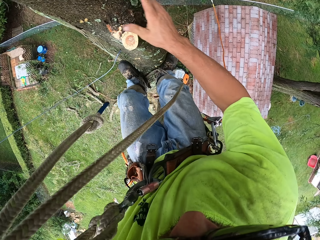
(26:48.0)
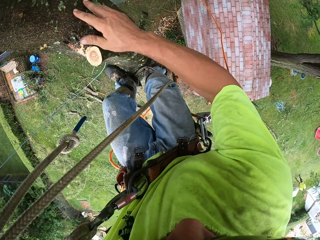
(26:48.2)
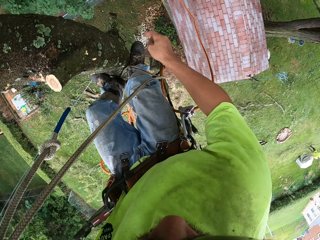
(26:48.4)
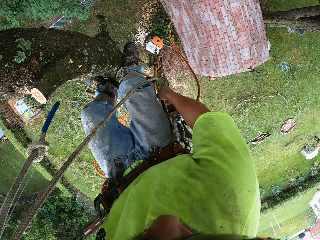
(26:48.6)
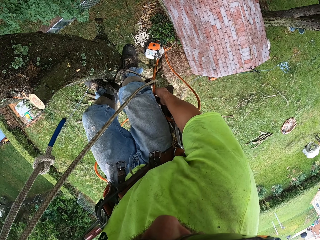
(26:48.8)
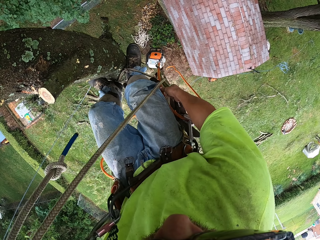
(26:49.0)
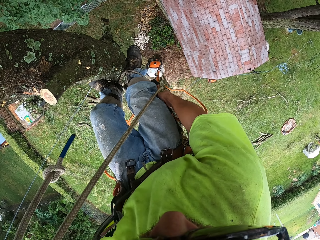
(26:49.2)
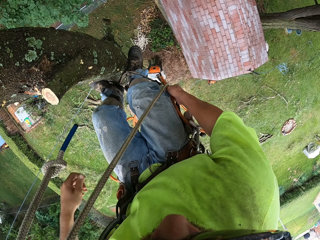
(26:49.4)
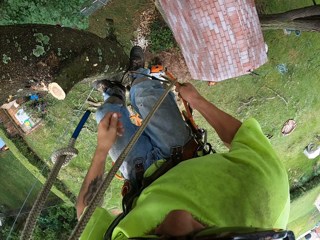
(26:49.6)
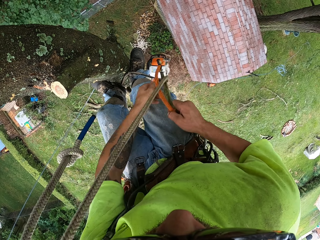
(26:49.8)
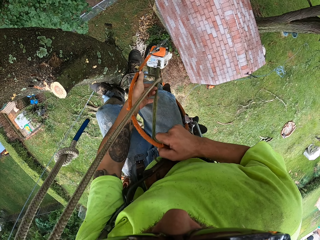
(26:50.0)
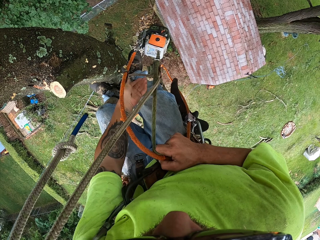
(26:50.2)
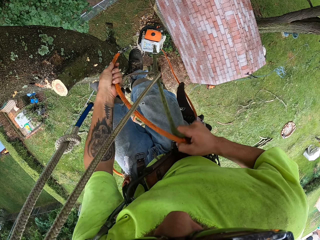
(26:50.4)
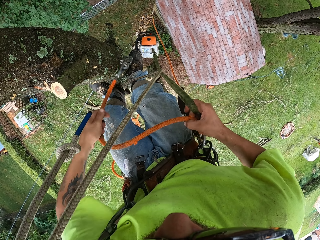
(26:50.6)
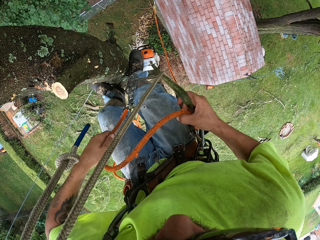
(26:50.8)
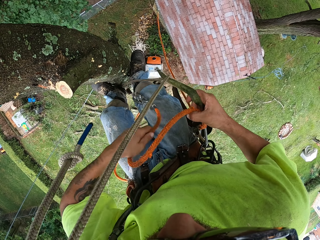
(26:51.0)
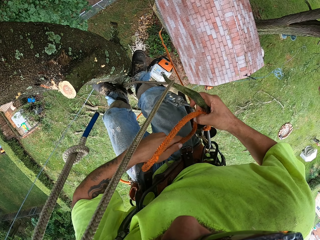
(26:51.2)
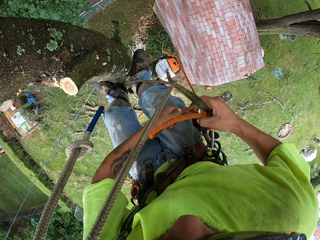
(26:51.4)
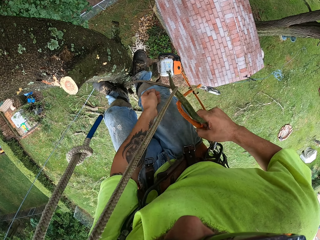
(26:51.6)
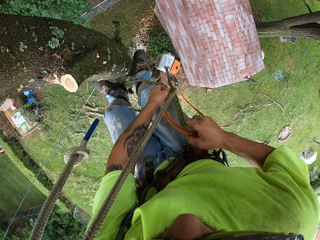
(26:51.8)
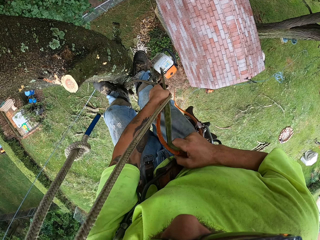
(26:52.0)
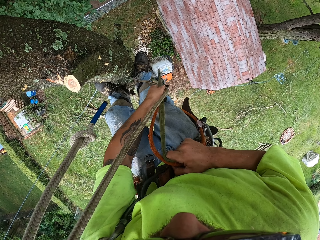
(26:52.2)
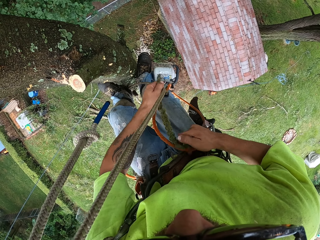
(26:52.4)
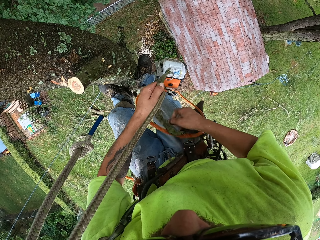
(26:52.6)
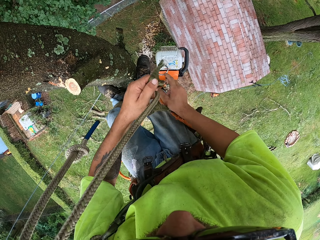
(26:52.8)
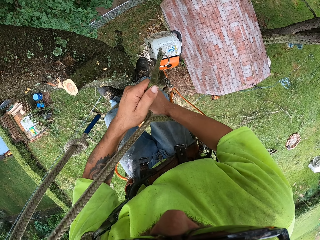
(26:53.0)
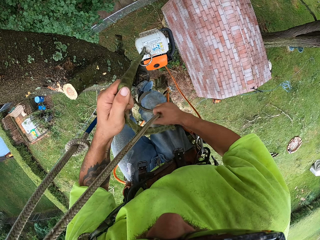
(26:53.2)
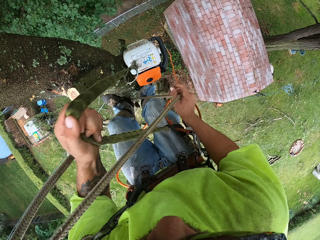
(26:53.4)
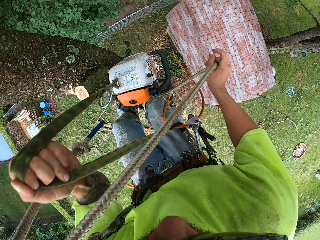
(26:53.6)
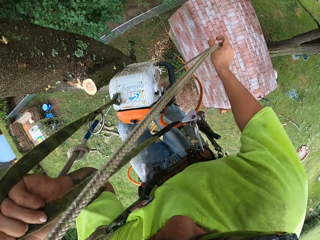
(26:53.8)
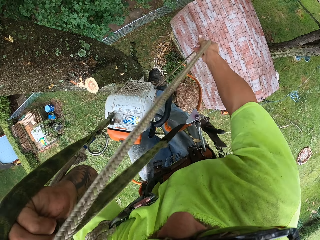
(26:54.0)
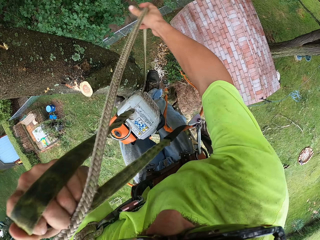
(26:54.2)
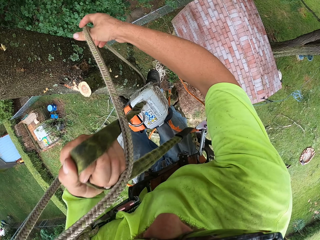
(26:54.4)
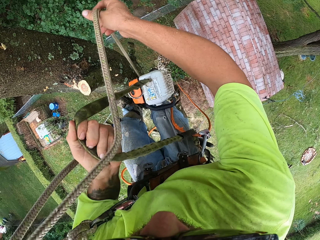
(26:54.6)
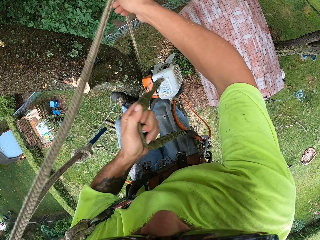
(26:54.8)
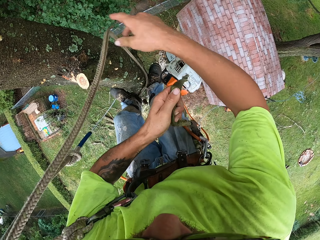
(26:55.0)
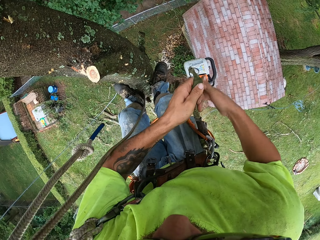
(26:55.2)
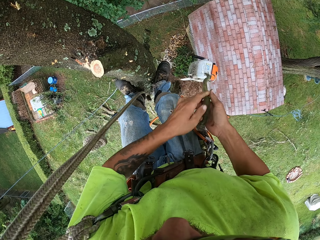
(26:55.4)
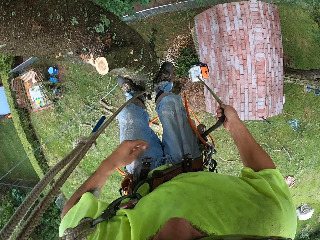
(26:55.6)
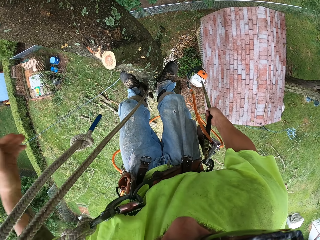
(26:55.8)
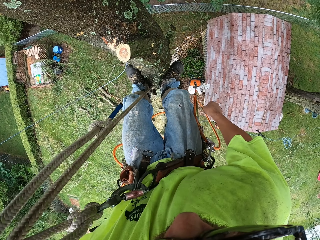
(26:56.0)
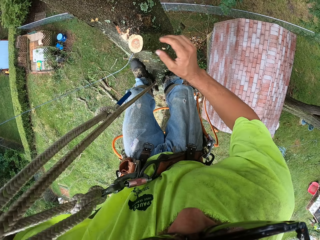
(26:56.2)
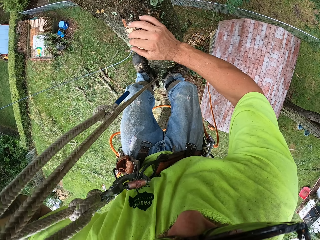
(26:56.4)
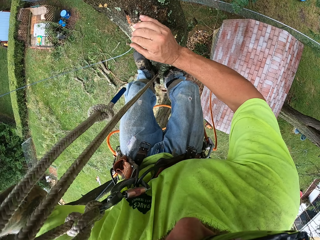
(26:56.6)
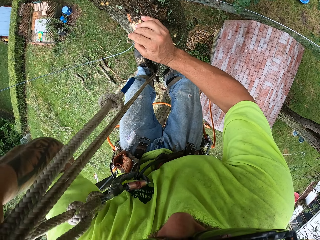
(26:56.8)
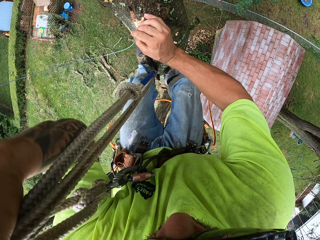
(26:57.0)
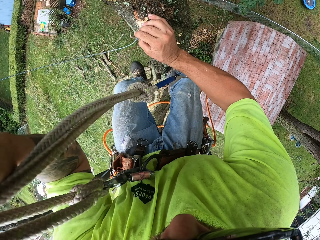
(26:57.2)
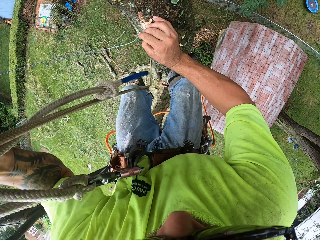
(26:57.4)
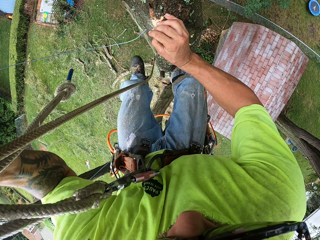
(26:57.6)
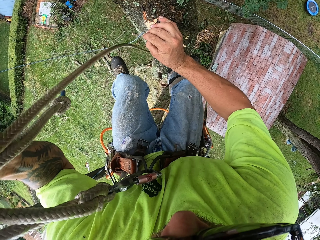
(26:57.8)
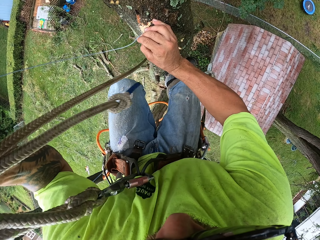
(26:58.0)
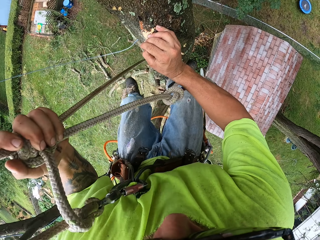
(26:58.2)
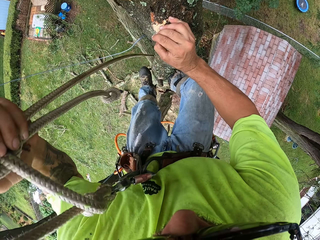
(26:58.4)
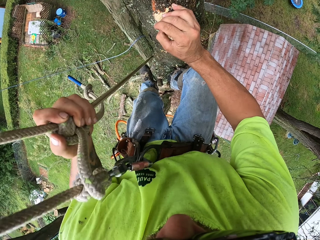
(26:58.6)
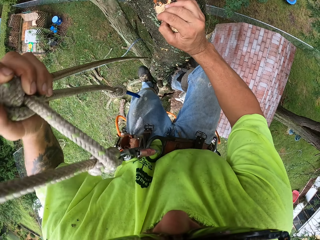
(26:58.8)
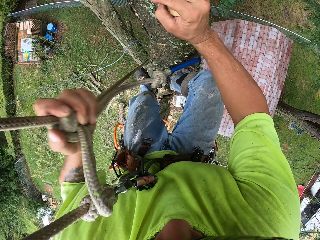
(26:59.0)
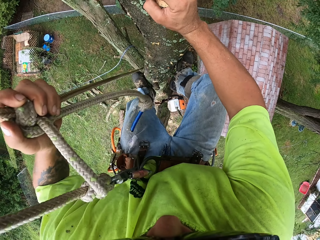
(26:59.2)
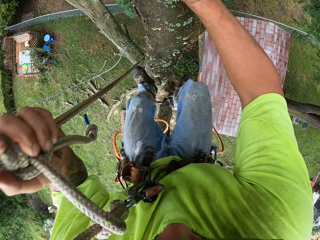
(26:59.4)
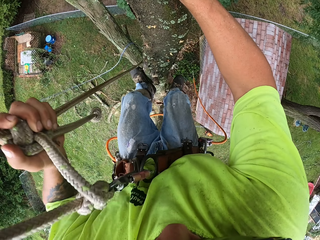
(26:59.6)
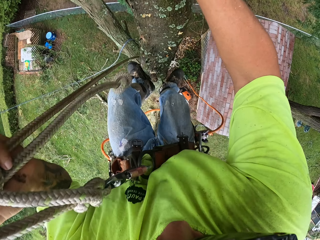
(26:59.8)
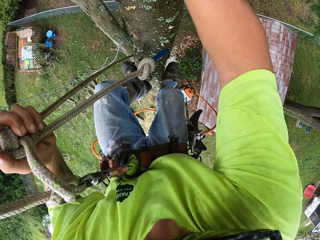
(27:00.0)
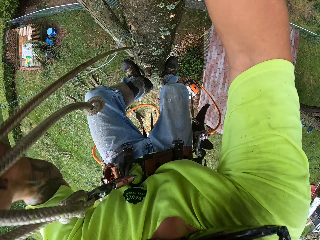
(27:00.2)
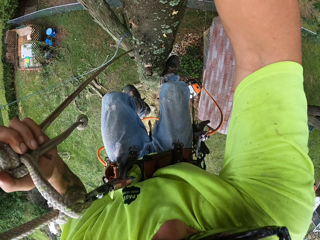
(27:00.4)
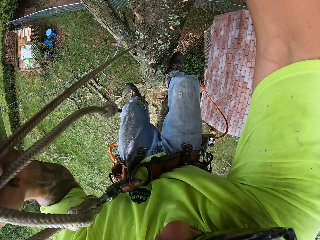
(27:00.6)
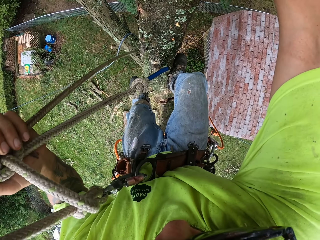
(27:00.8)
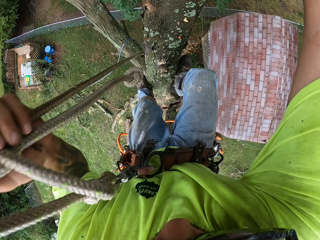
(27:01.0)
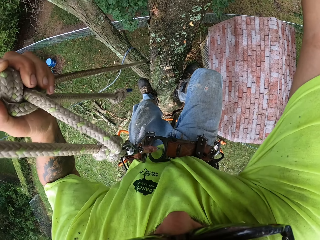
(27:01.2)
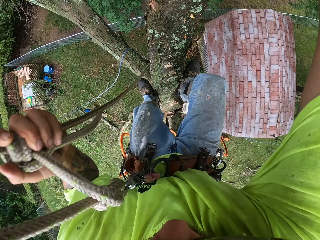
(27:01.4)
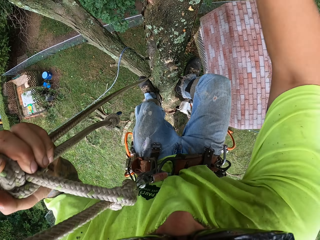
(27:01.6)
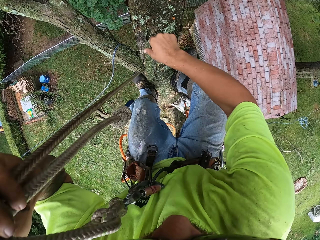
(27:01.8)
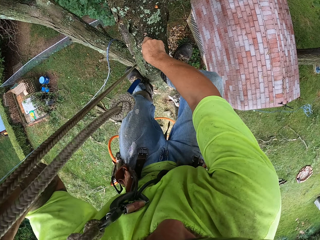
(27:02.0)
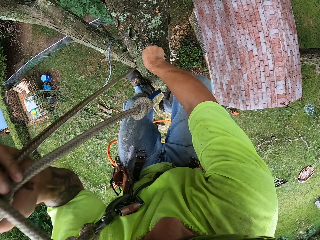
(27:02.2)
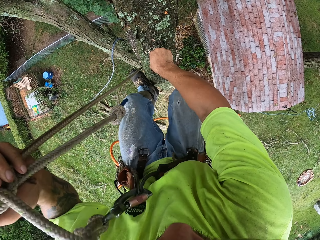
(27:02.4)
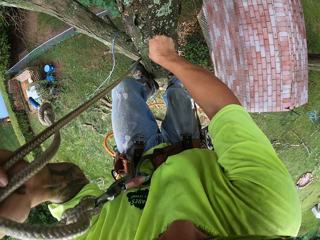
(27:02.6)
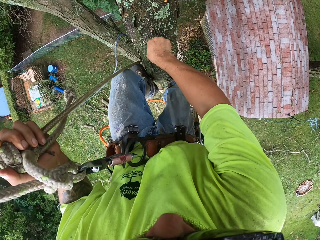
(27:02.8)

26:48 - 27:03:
The camera wearer touches the tree with his right hand. He adjusts the ropes with both hands. He pulls the rope with the chainsaw with his left hand. He adjusts the ropes with his right hand. He holds the rope with the chainsaw with his right hand. He removes his right hand from the rope with the chainsaw. He holds the tree with his right hand. He pulls the rope with his left hand. He alights from the tree.

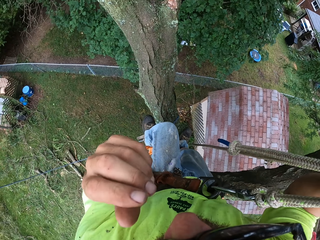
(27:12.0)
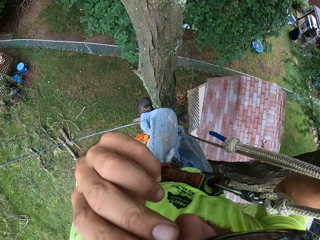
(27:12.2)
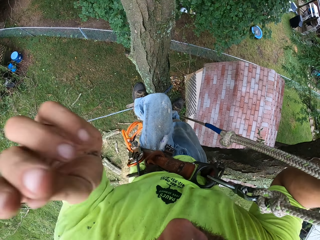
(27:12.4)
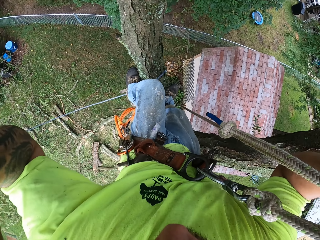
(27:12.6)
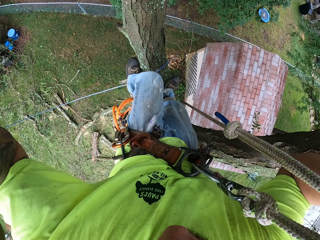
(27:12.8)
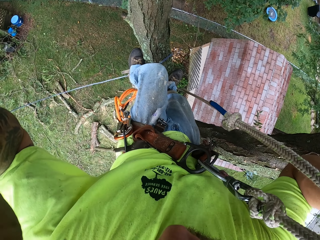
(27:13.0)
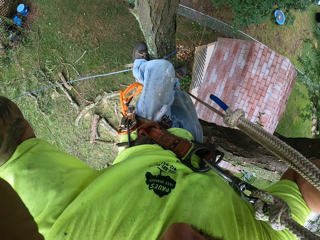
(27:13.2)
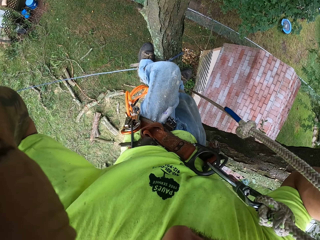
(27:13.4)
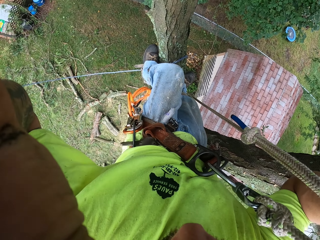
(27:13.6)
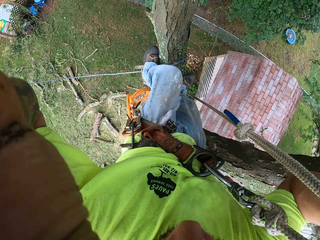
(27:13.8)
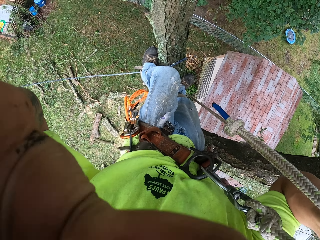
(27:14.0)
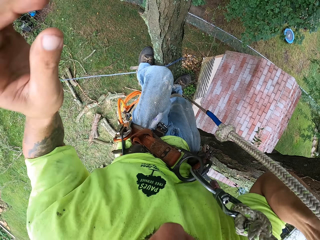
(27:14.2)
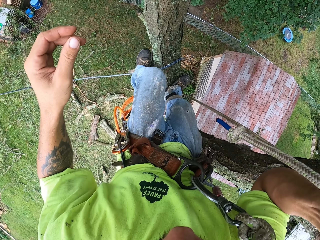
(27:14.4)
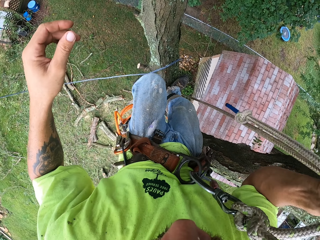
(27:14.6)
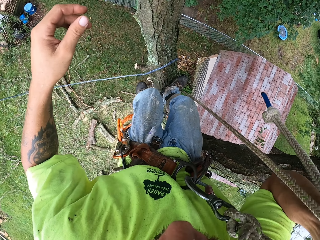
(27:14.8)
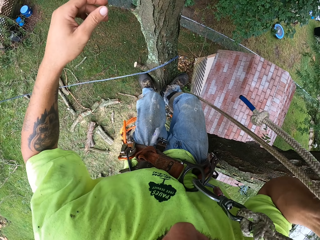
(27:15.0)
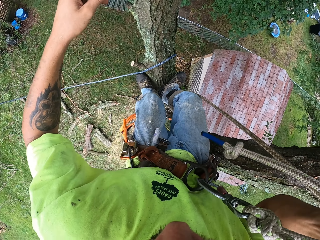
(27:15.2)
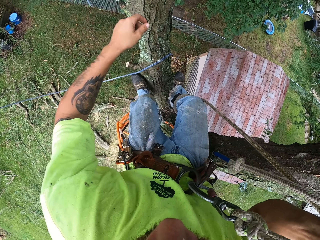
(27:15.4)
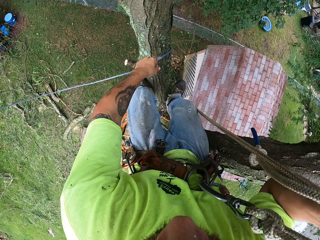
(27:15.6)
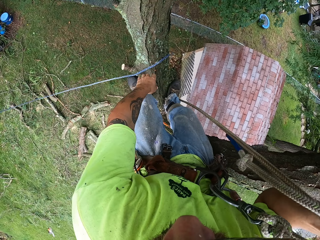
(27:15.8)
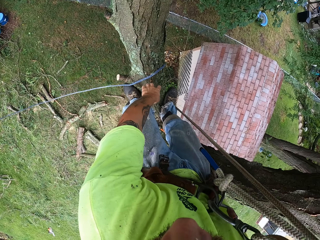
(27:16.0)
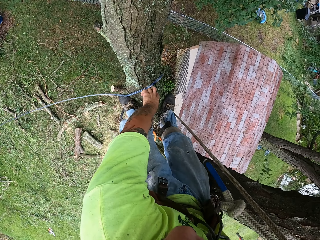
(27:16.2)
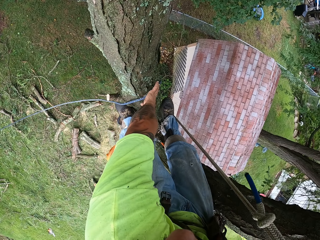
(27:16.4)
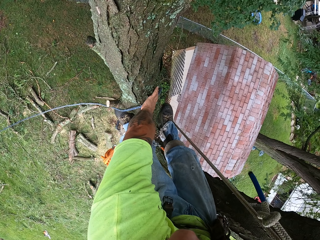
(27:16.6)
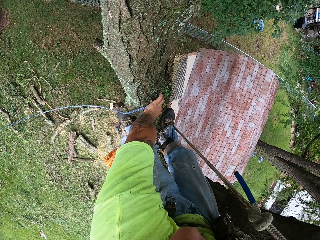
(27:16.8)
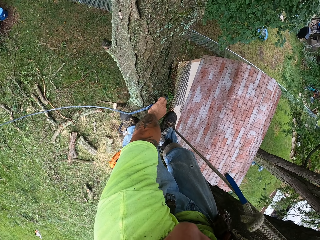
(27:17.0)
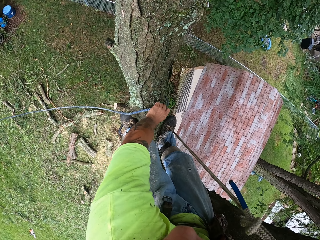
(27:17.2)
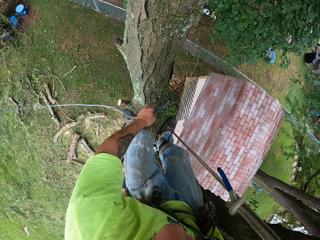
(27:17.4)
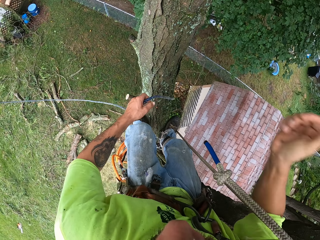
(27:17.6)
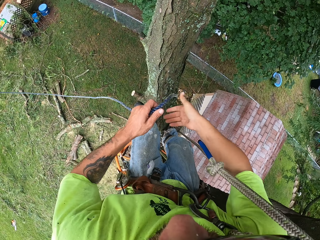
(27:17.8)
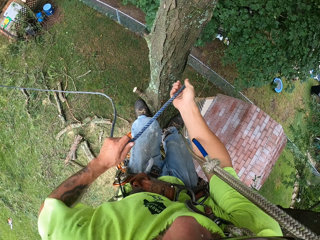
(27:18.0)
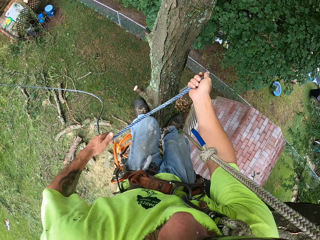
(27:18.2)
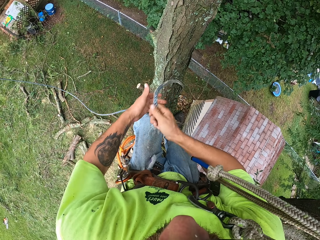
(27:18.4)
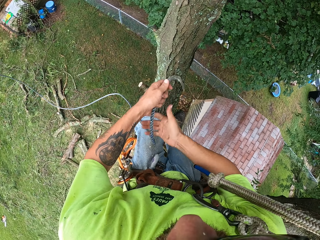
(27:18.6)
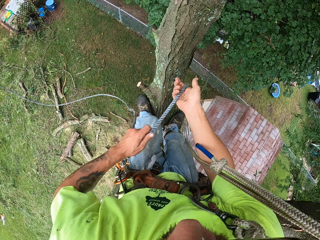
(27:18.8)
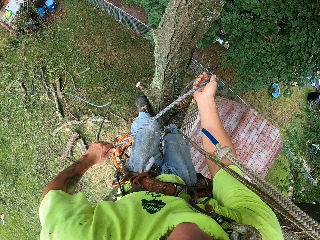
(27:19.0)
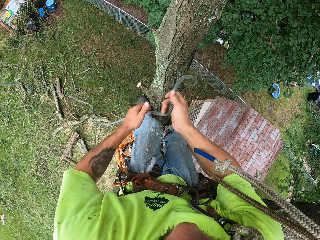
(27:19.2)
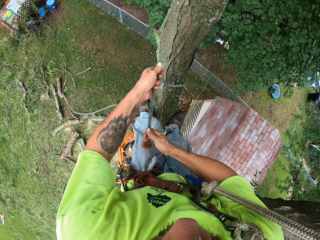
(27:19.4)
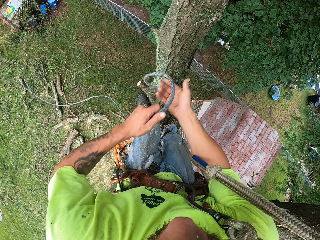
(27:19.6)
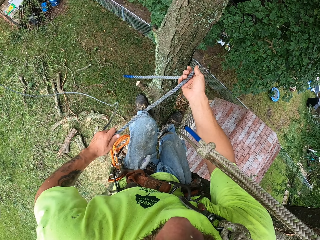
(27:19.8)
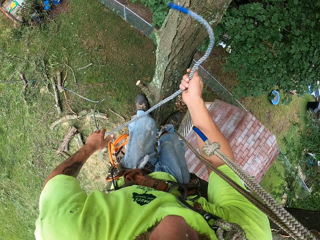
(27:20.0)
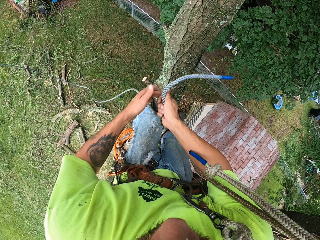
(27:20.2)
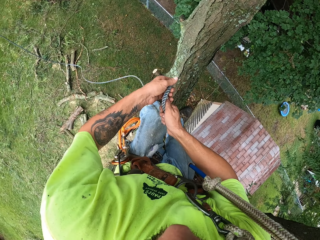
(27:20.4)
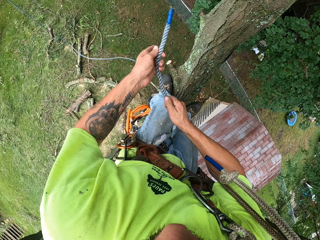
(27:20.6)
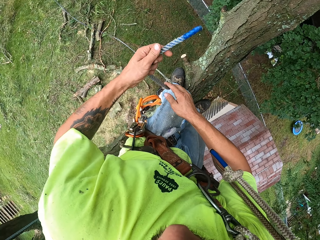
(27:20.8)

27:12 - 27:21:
The camera wearer removes his left hand from the rope. He touches his face with his left hand. He bends down. He grabs a blue rope around the tree trunk with his left hand. He pulls the blue rope on the branch with both hands.
